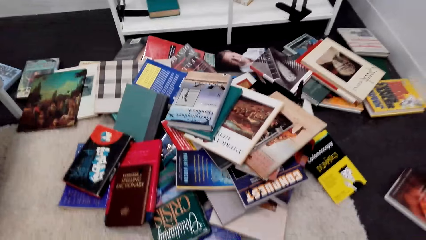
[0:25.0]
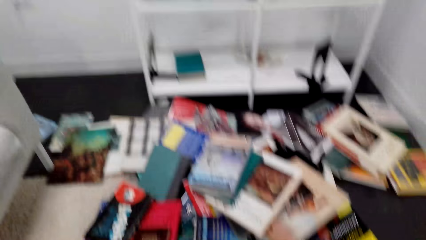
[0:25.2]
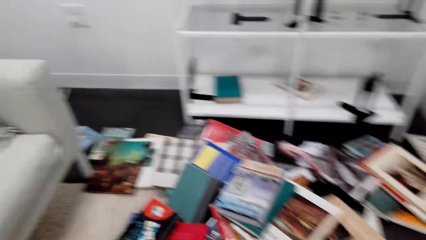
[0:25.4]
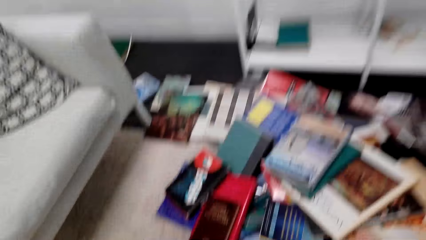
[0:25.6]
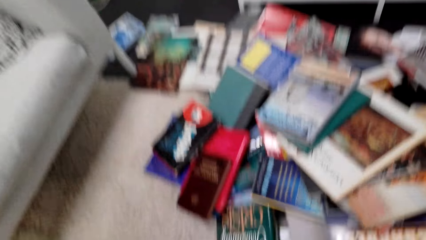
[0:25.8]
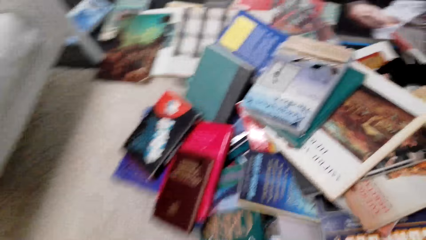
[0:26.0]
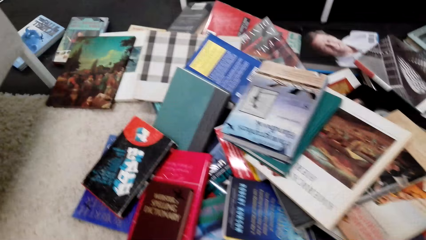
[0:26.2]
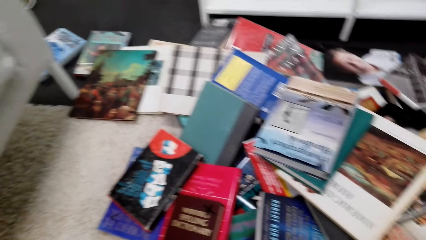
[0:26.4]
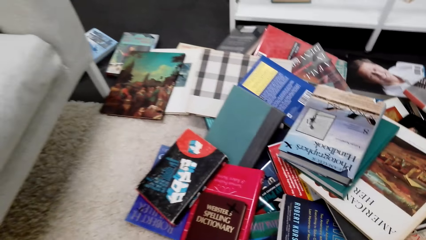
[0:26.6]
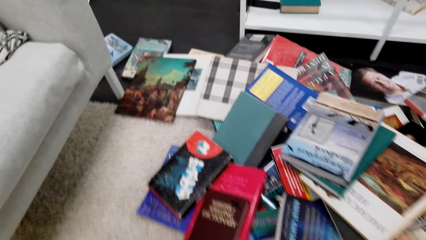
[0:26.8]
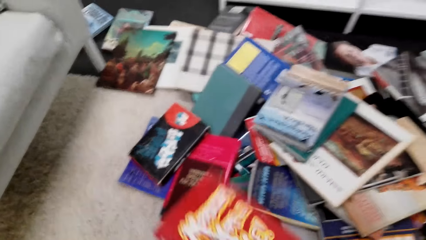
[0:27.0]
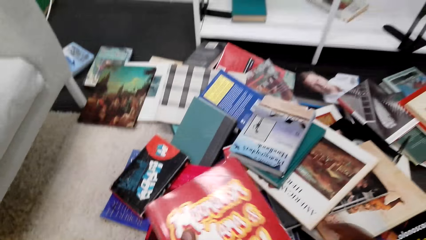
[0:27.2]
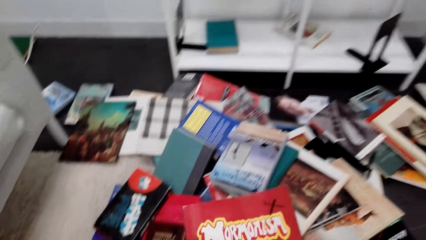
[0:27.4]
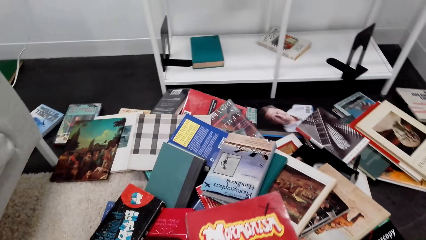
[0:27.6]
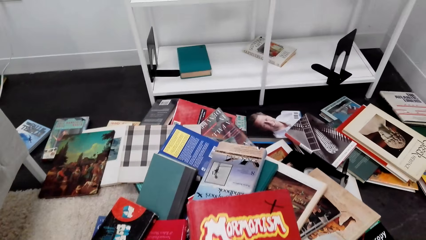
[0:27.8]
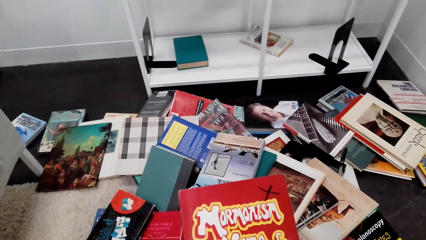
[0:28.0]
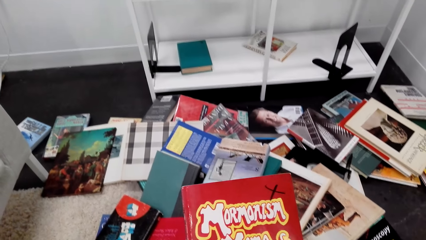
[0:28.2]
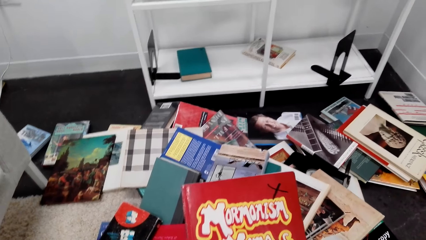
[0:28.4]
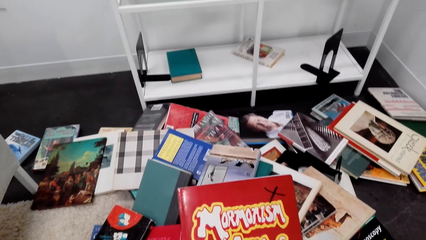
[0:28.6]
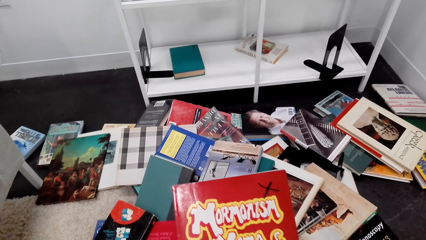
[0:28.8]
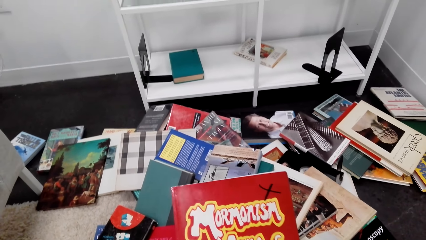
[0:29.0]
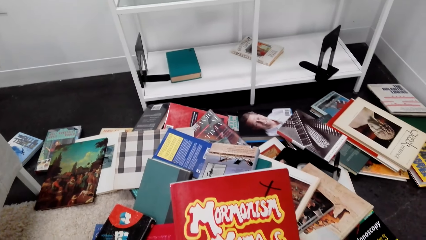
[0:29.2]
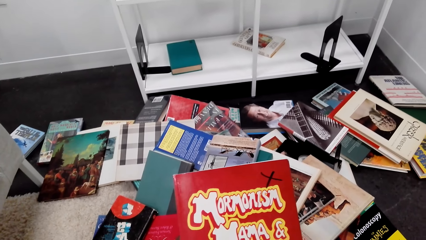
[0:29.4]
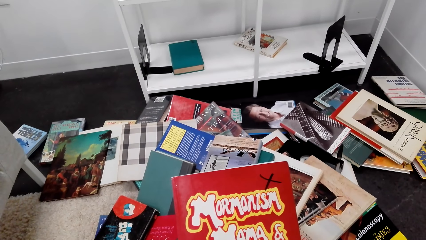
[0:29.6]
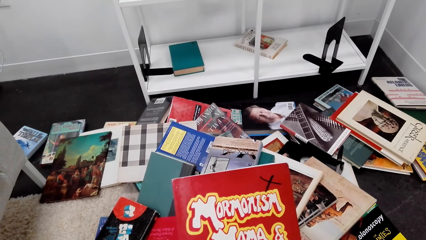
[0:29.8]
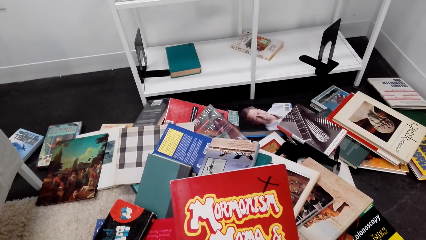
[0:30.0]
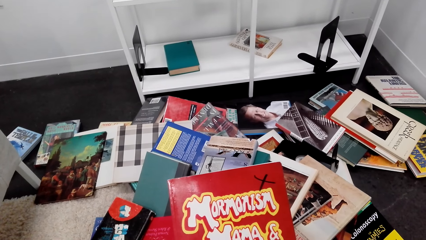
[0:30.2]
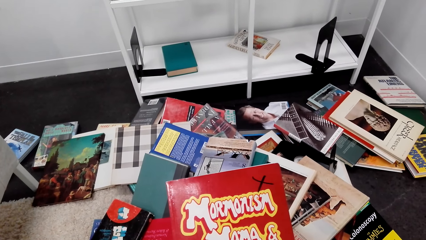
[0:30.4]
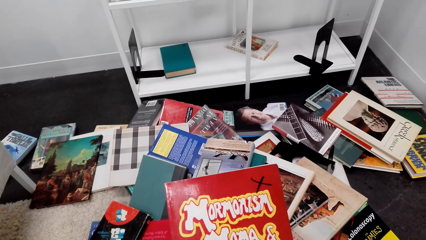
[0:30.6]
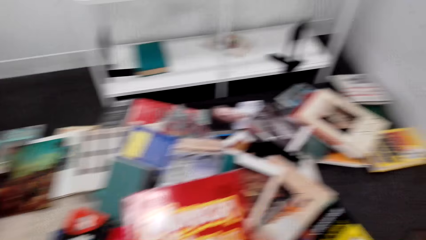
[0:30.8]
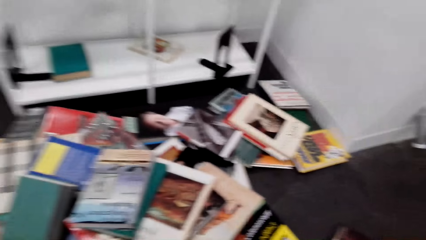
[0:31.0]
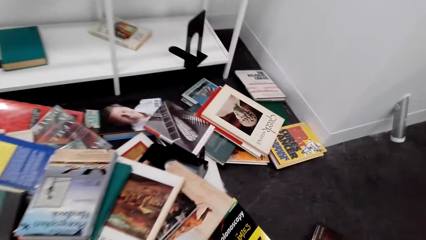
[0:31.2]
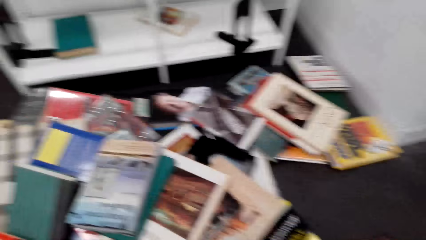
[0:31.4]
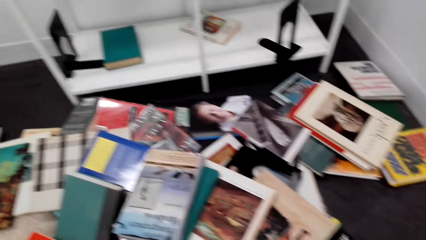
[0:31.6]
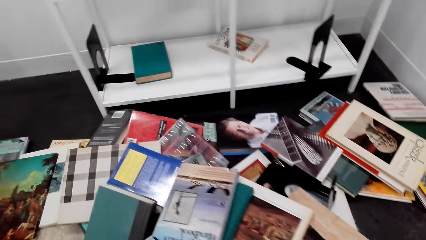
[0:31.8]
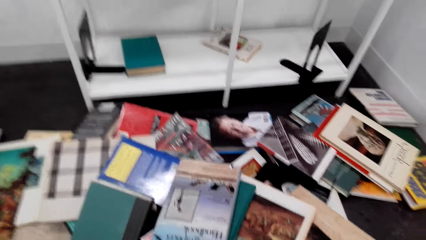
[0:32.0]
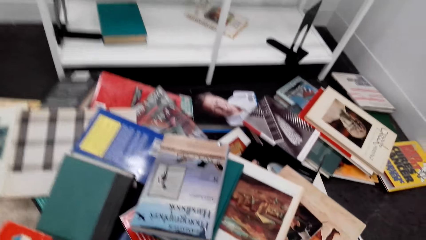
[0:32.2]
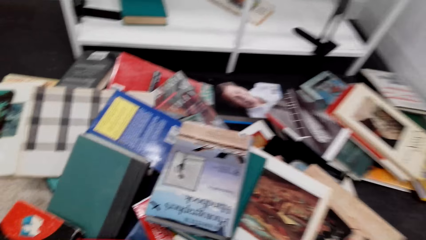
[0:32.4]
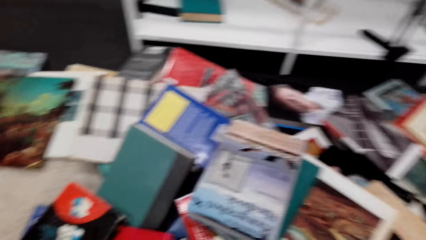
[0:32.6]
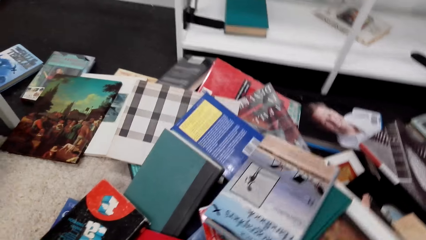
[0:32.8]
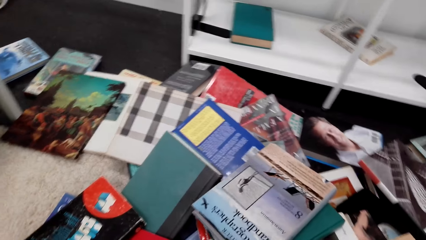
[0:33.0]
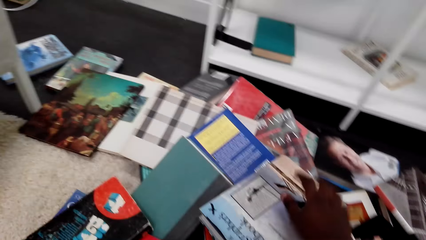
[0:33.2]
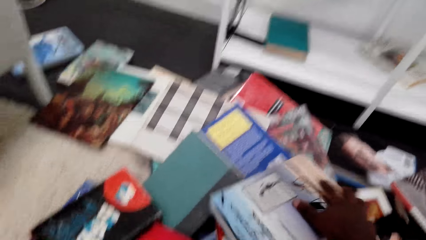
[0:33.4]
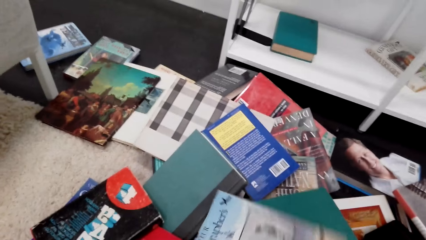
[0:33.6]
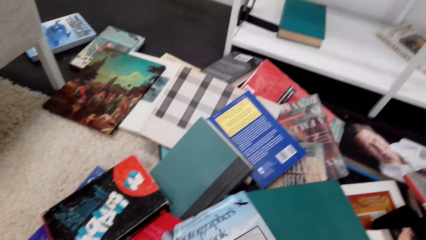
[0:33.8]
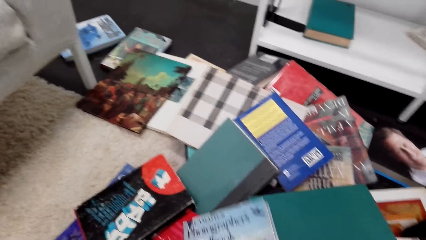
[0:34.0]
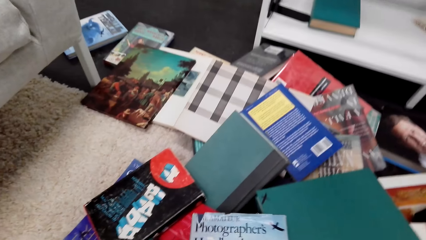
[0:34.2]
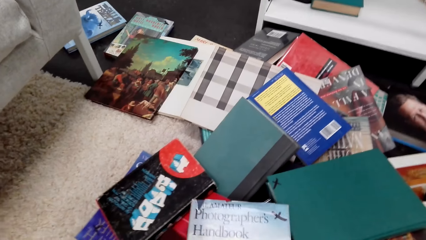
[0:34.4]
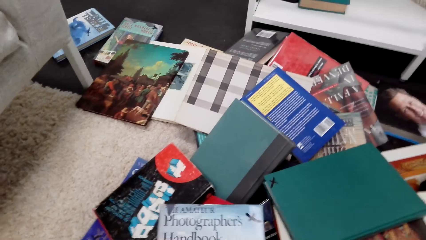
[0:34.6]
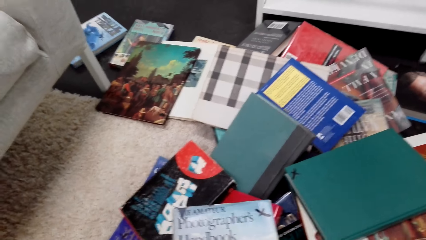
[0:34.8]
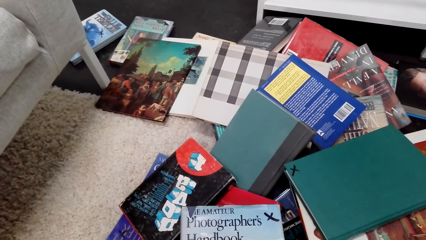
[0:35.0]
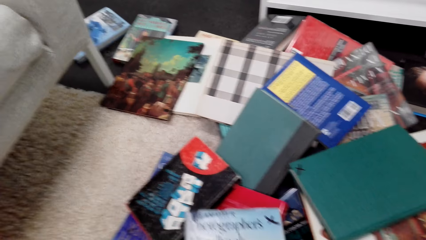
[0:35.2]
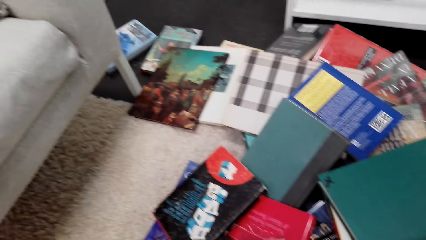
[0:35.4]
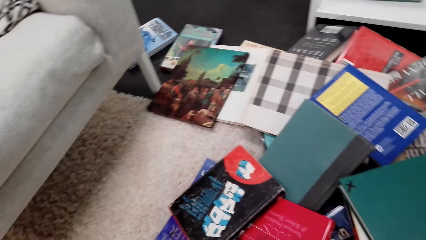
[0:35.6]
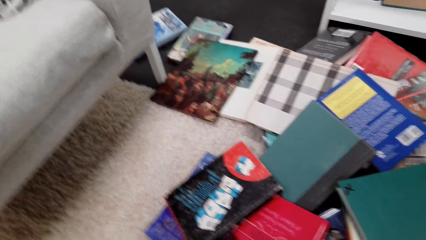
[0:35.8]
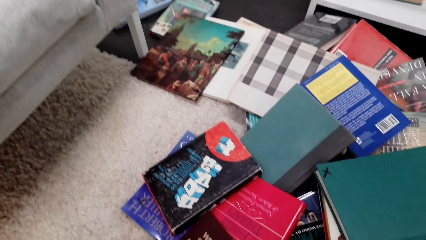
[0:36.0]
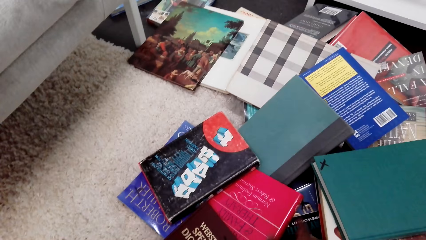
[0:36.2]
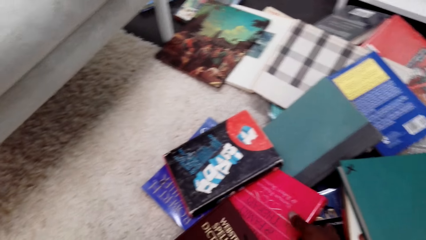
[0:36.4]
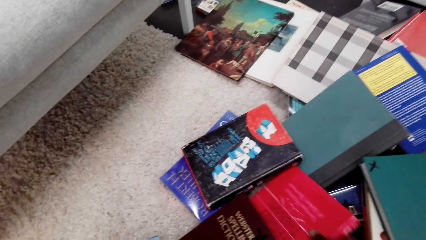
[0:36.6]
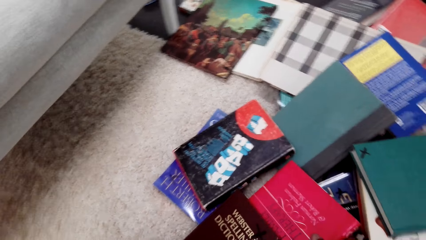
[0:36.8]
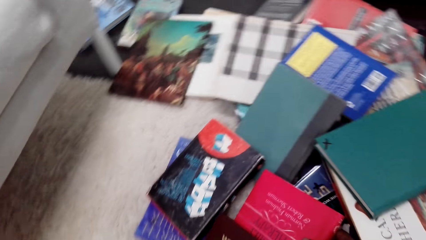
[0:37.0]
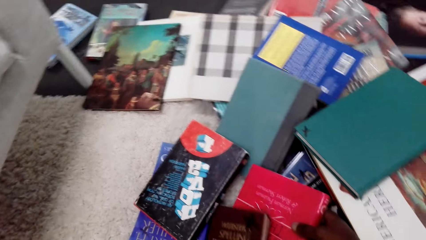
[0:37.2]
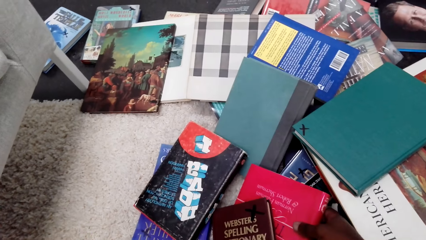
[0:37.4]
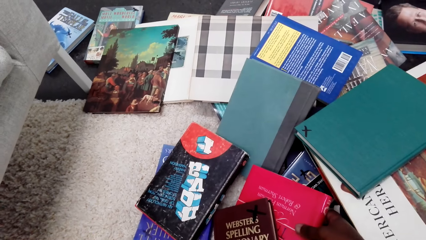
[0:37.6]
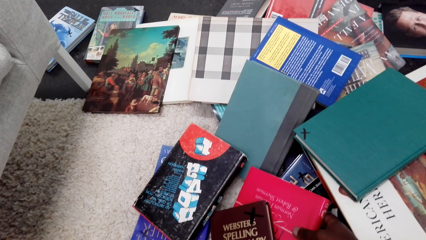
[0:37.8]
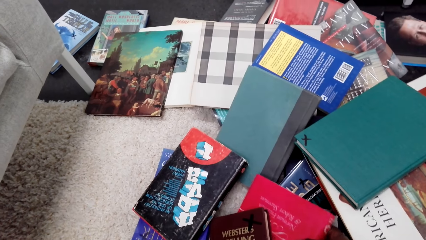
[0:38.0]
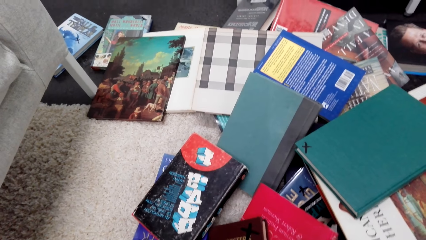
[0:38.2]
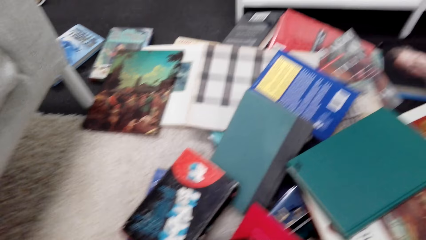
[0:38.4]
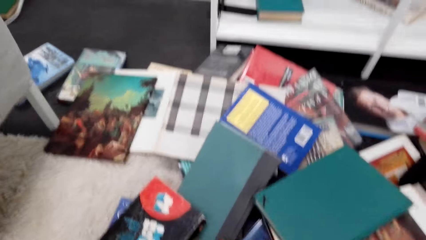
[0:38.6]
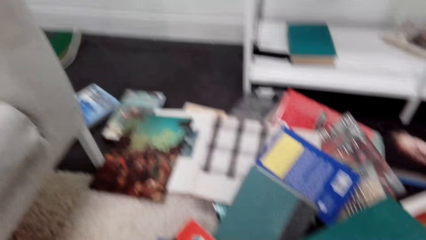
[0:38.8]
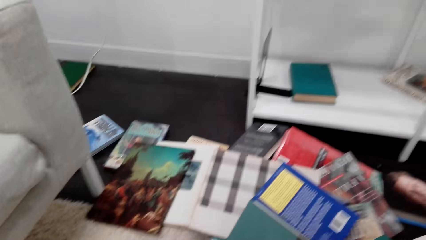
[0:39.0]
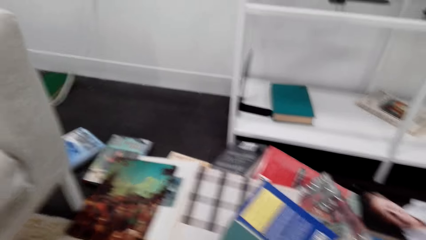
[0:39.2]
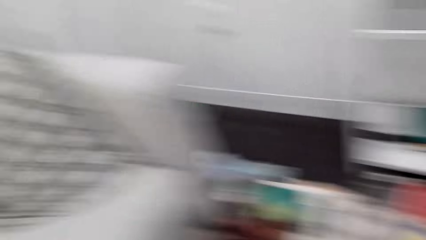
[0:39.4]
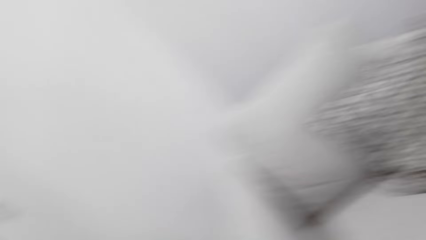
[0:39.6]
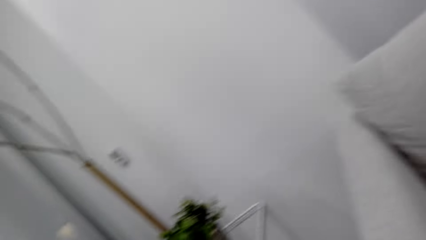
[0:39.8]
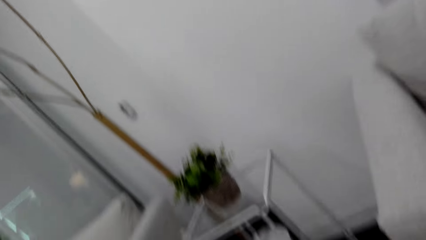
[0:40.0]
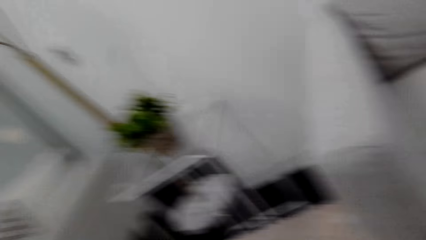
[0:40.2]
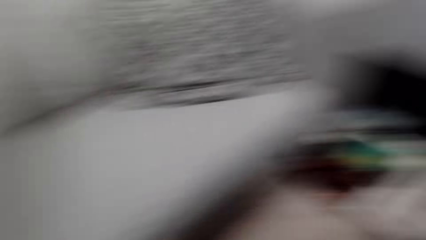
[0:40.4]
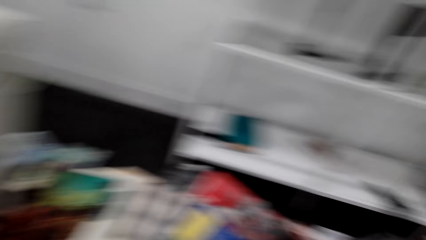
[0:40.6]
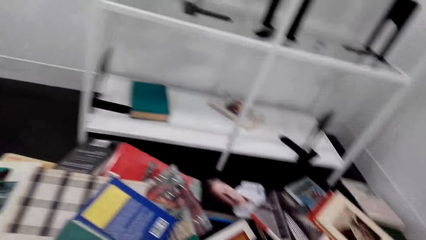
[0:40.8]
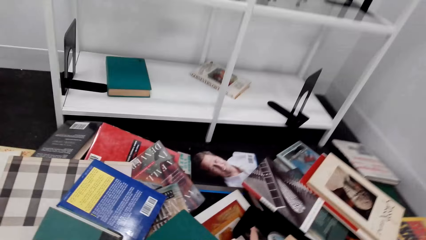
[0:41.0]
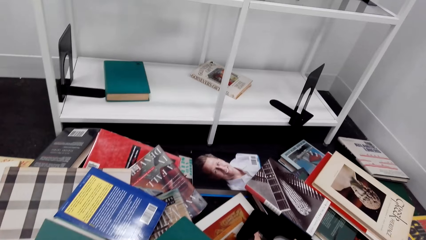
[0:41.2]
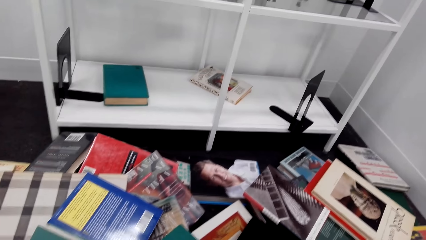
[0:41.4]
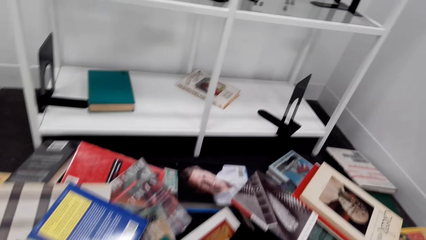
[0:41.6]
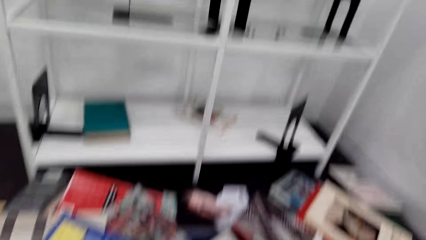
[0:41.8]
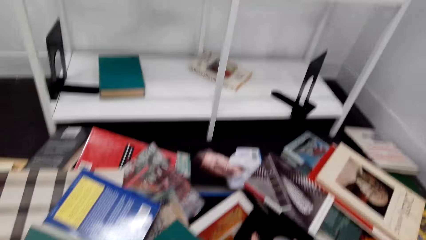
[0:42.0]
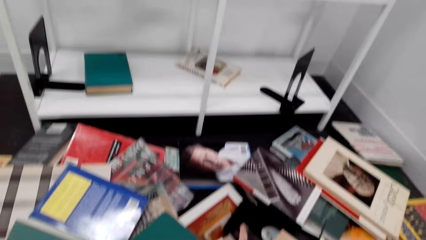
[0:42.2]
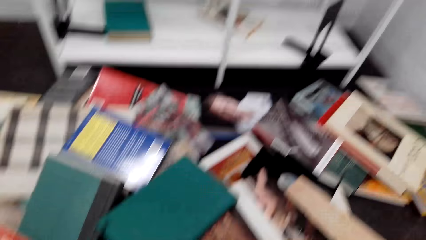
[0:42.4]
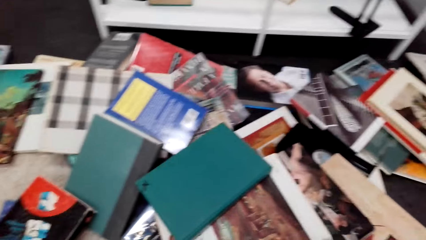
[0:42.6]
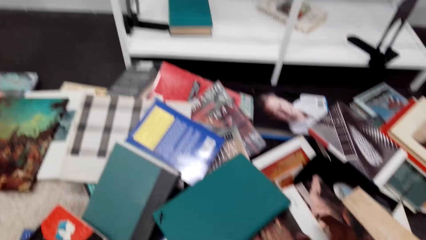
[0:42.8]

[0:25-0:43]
The camera wearer holds the book. They look at the book. They pick up a book. They take a book. They look for a book. They look around the house.
